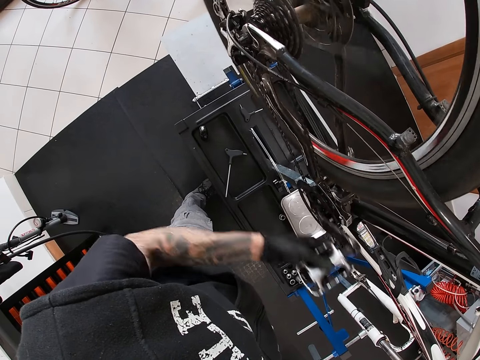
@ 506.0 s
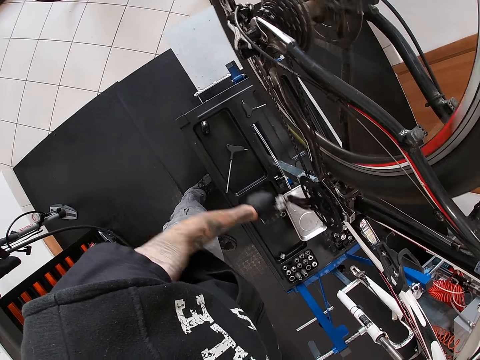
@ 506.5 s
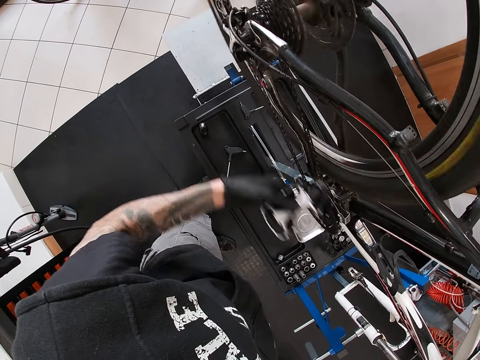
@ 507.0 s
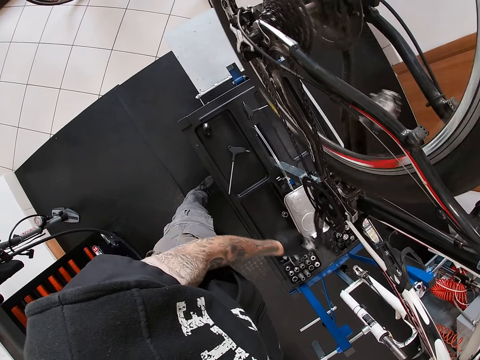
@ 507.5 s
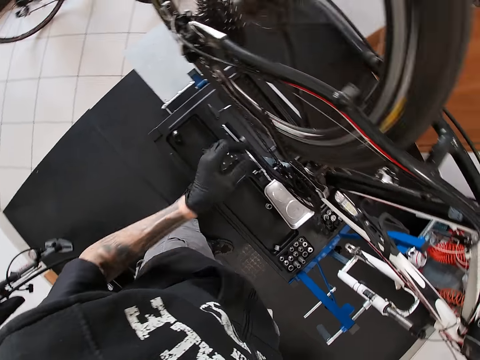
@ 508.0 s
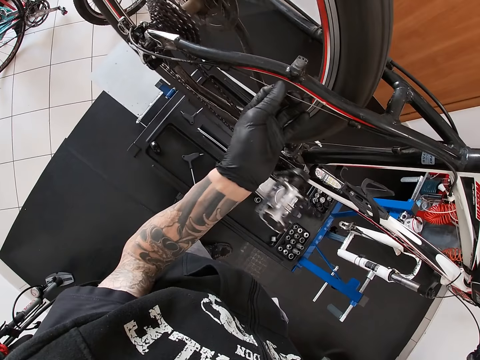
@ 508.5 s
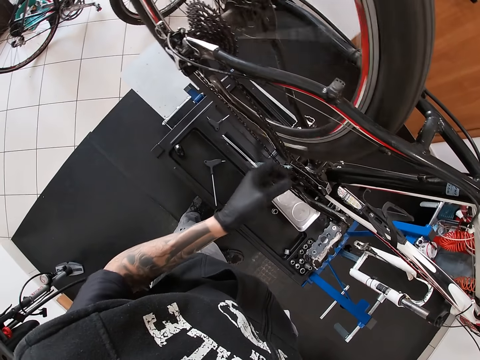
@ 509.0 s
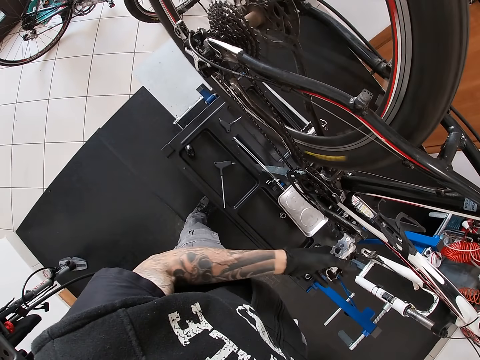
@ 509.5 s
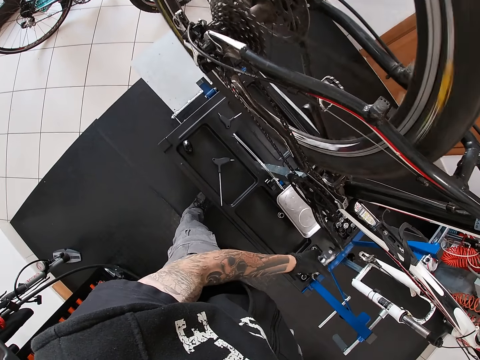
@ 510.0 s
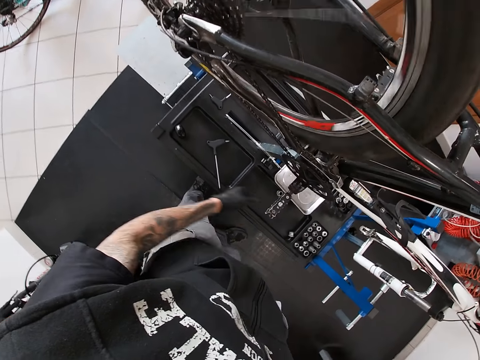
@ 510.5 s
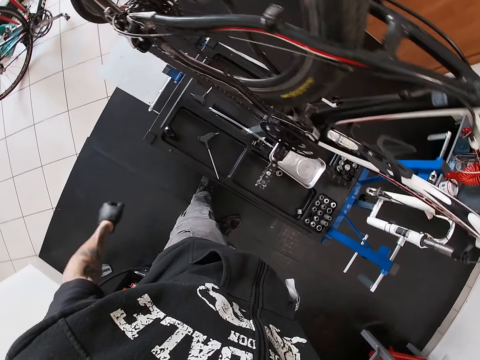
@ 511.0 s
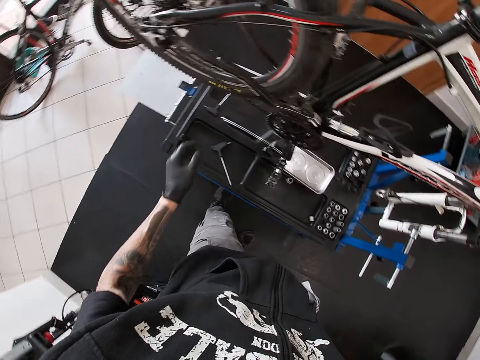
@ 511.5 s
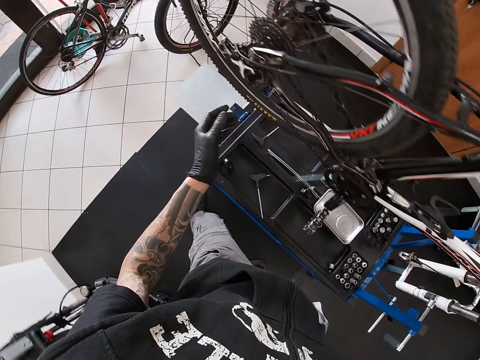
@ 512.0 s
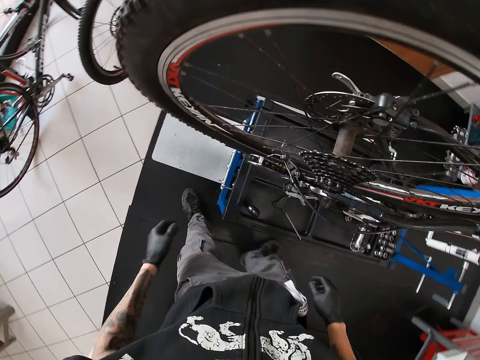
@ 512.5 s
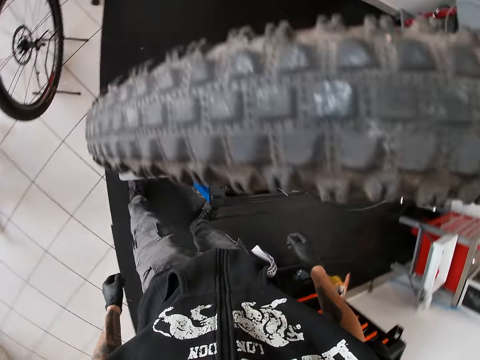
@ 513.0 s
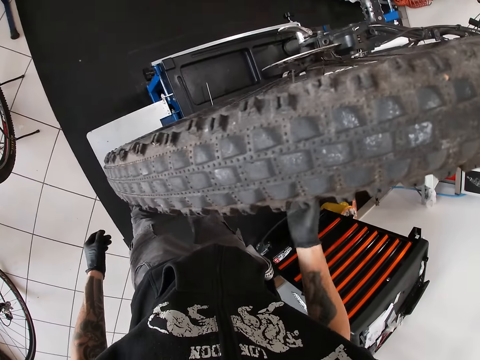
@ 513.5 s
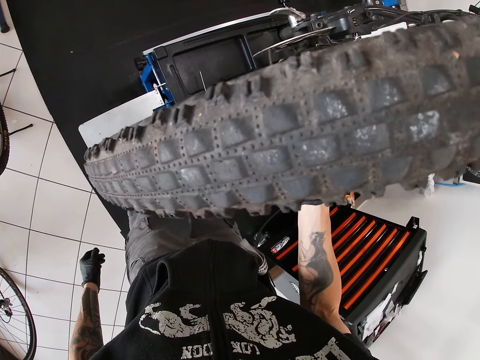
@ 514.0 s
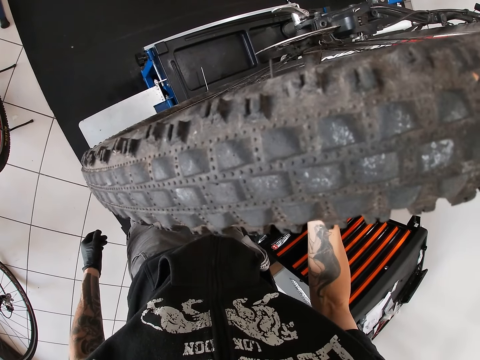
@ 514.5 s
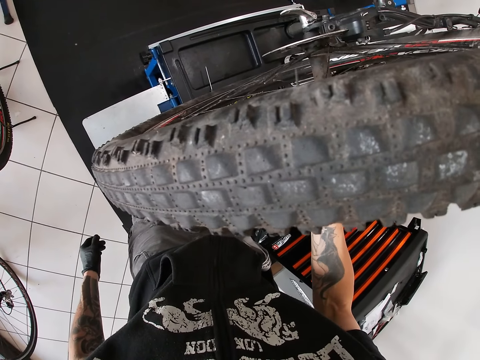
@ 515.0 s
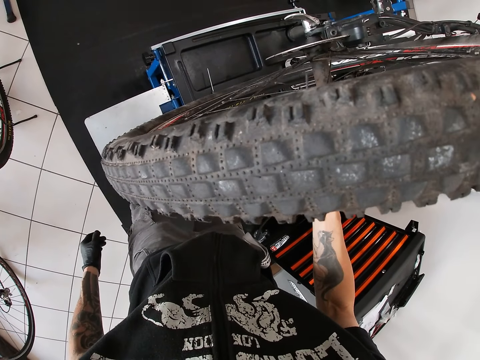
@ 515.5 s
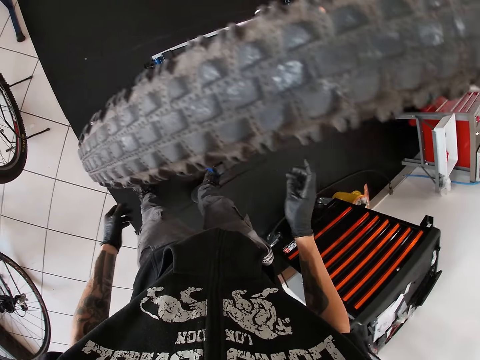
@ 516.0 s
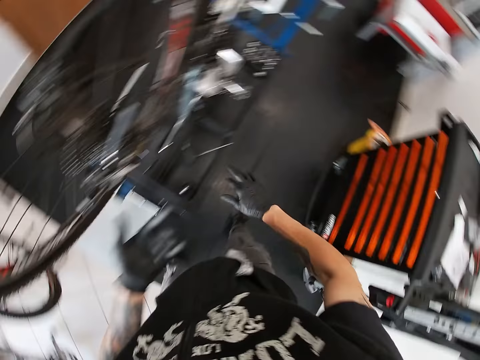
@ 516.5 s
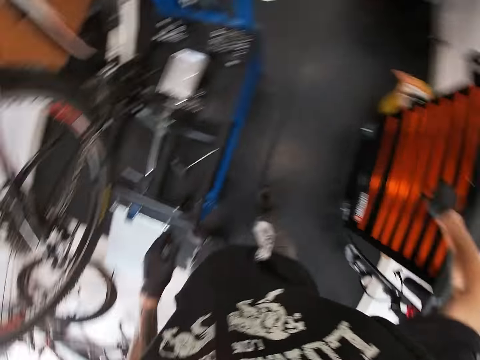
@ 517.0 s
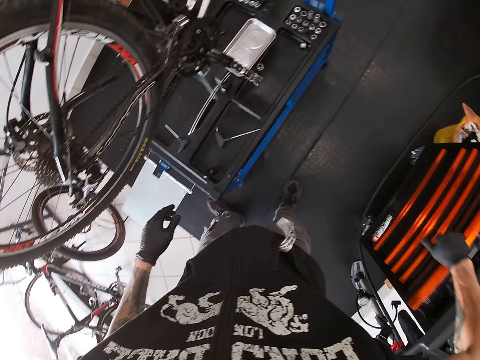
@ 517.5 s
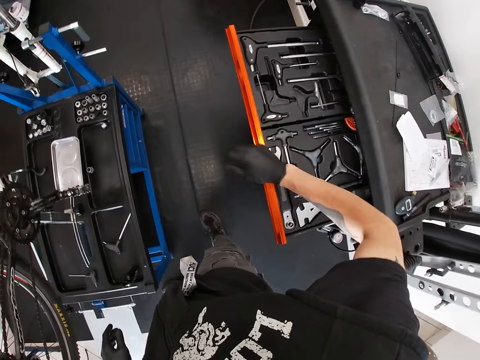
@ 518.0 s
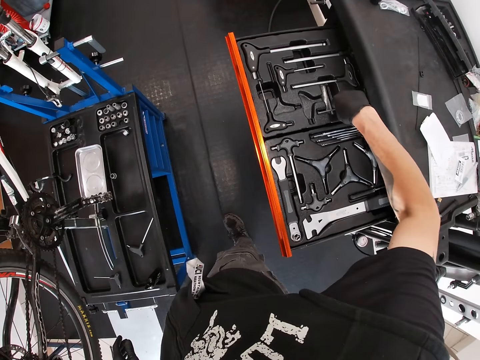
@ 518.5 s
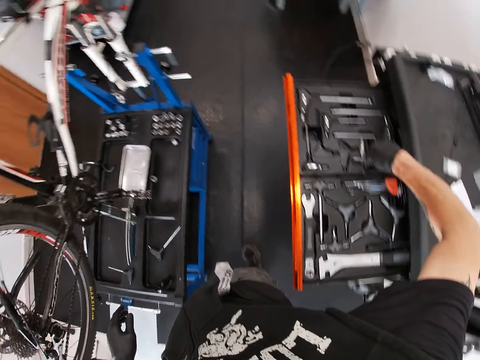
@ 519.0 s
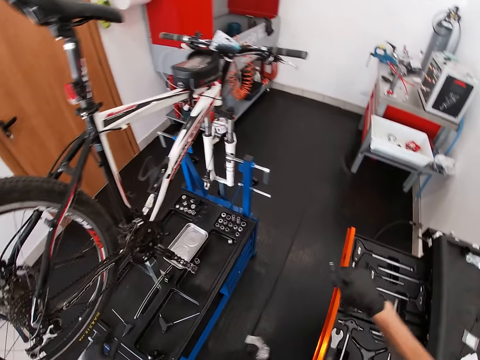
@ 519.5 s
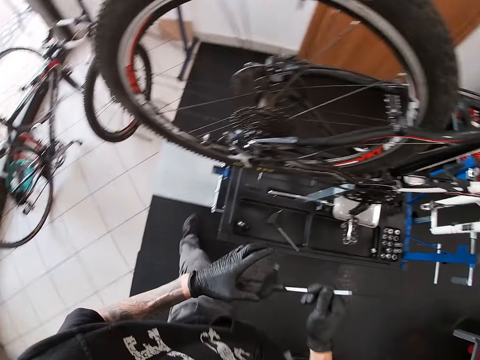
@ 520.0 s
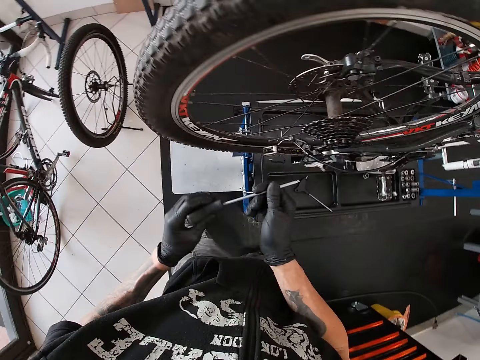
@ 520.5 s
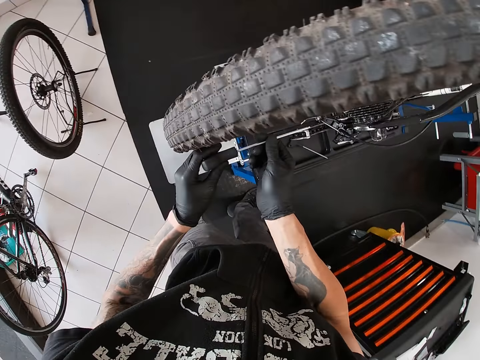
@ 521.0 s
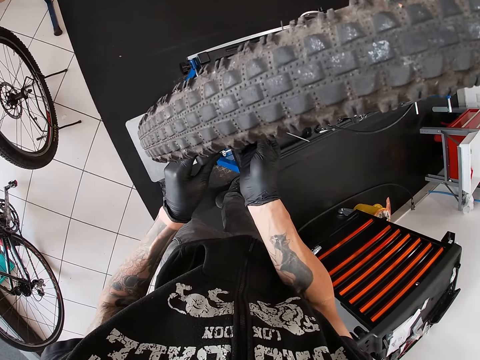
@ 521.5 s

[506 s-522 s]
The camera wearer touches a metal rod on the bicycle wheel with his left hand. He holds a brake lever. He touches the bicycle with his right hand. He holds the spokes. He wipes both hands together. He opens the tools cabinet with his right hand. He picks up a nut screwdriver from the tools cabinet with his right hand. He screws a nut on the bicycle wheel using the nut screwdriver in his hands.

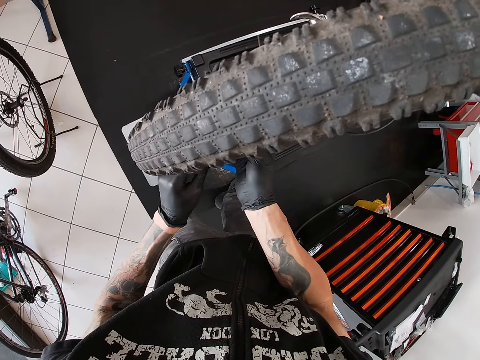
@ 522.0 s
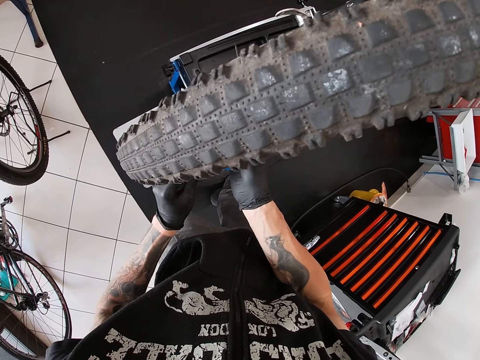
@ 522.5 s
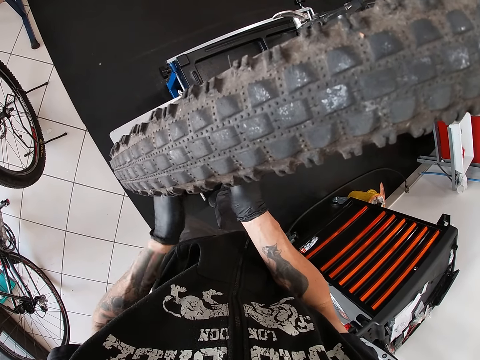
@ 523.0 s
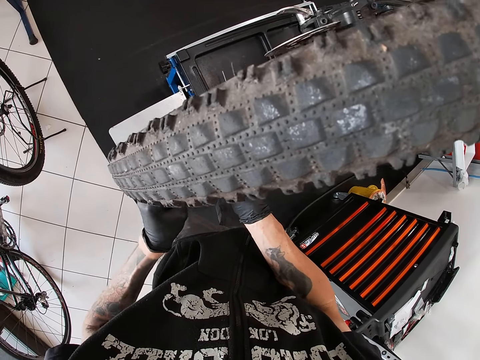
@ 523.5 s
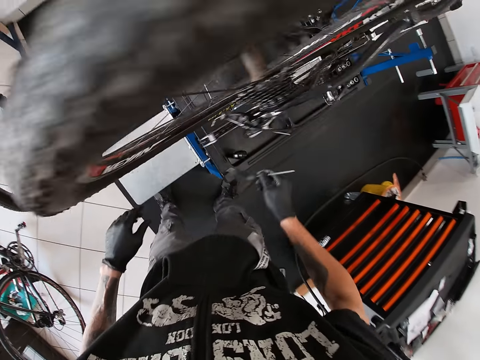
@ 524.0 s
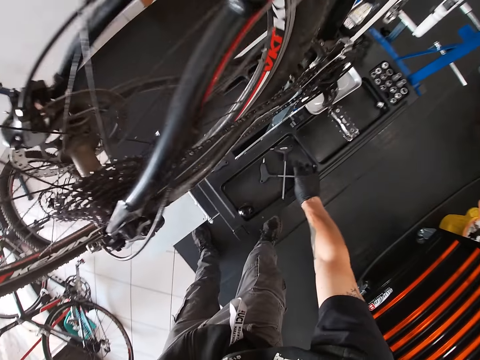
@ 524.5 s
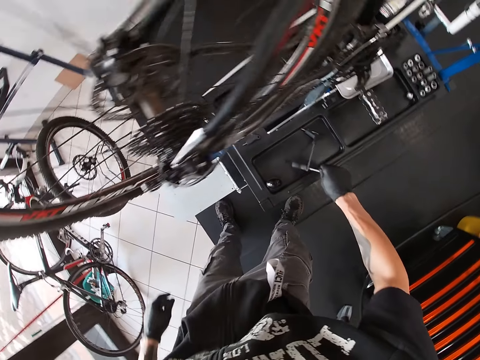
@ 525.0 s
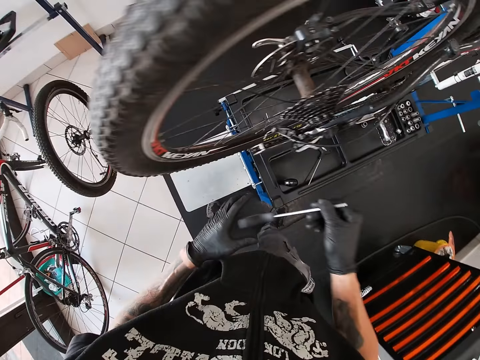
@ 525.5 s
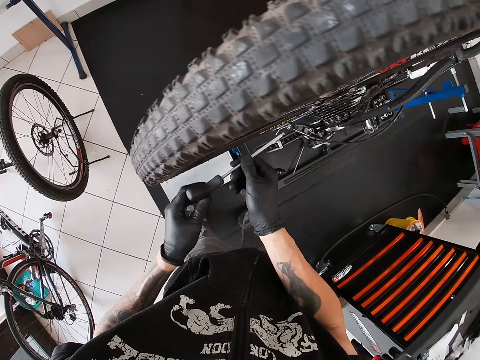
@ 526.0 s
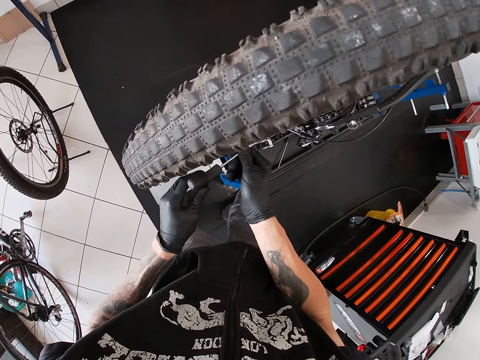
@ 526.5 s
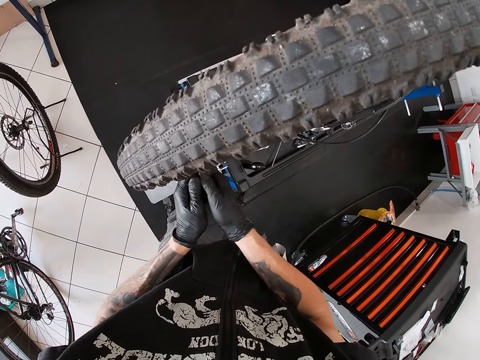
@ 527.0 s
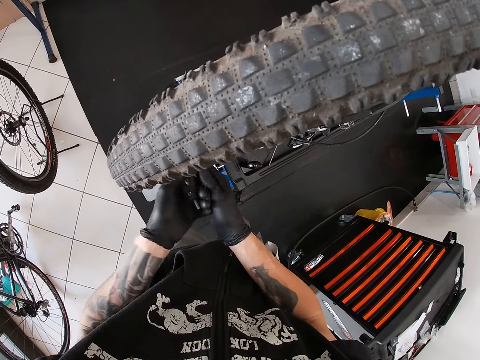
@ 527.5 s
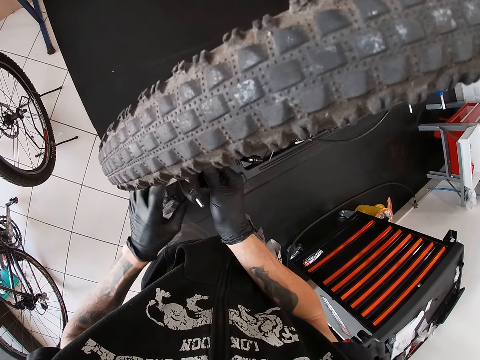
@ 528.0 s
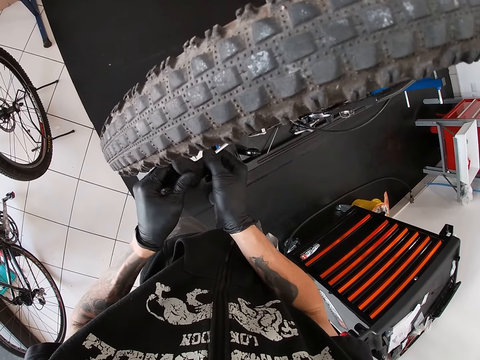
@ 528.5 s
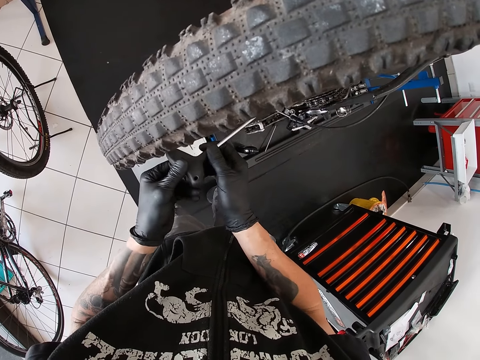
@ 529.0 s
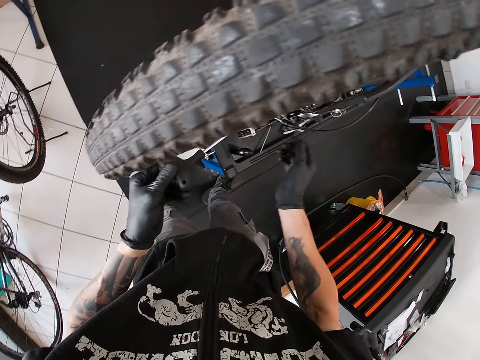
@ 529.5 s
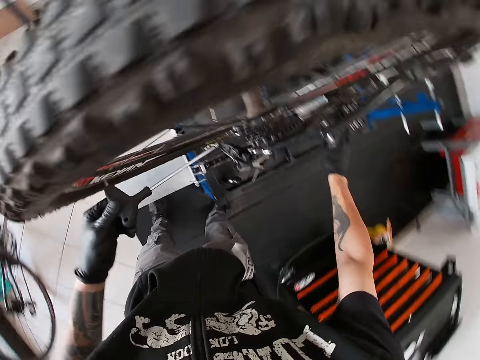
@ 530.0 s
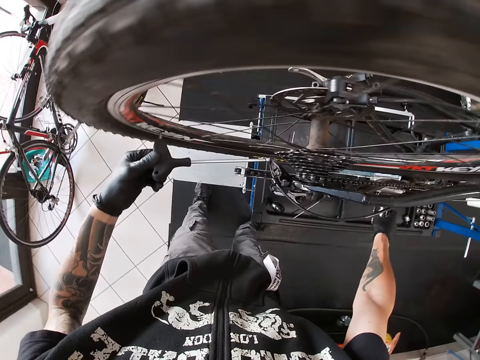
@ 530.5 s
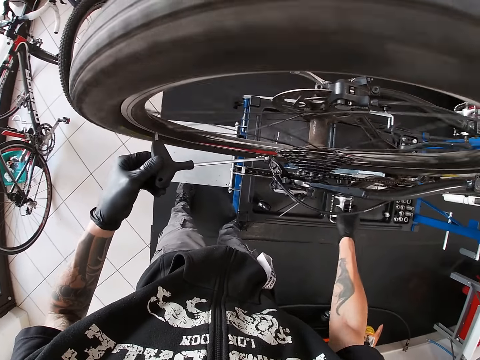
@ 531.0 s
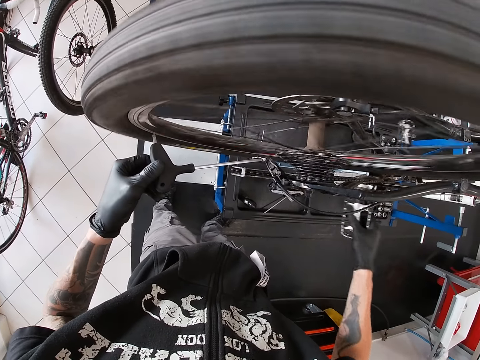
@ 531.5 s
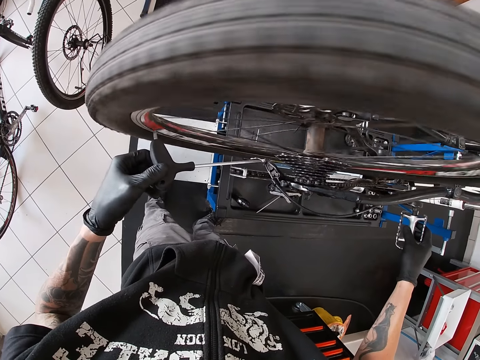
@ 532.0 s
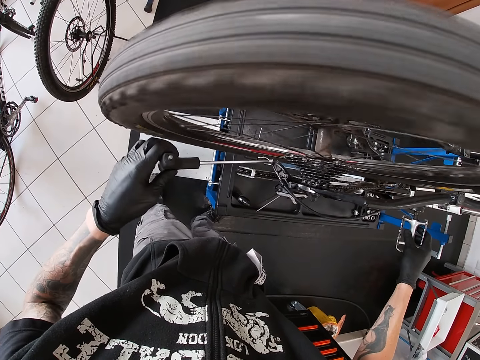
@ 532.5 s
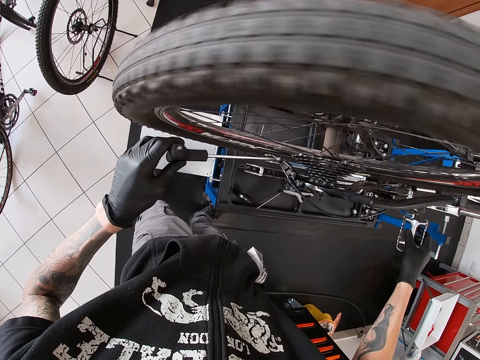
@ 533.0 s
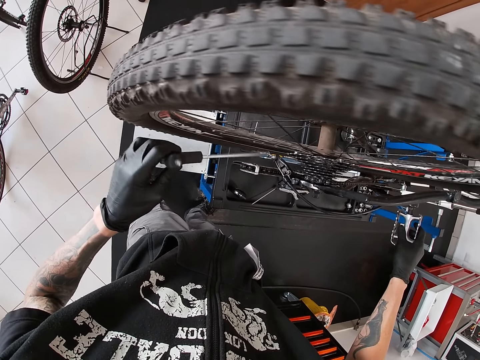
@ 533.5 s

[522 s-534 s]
The camera wearer tightens the right derailleur. He drops the nut screwdriver in his hands on the shelf. He picks up the screwdriver from the shelf with his right hand. He screws a nut on the bicycle wheel using the screwdriver in his hands. He holds the screwdriver on the nut with his left hand. He tightens the right derailleur. He turns the bicycle pedal with his right hand. He turns the screwdriver in his left hand.
